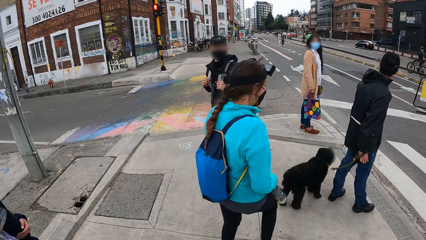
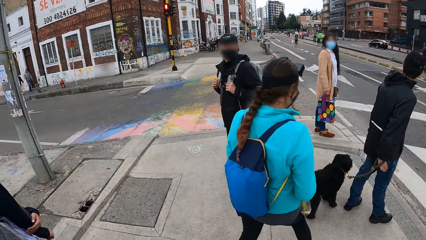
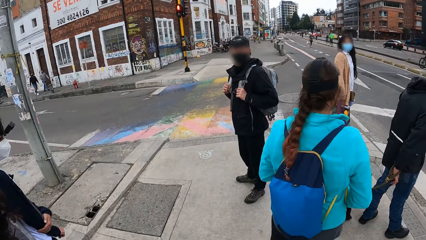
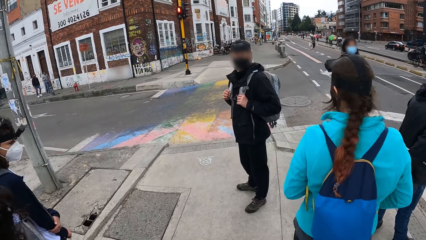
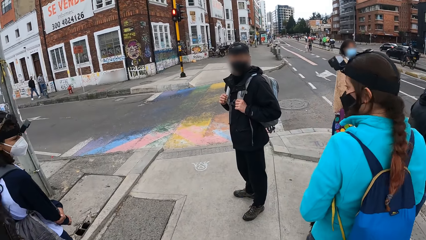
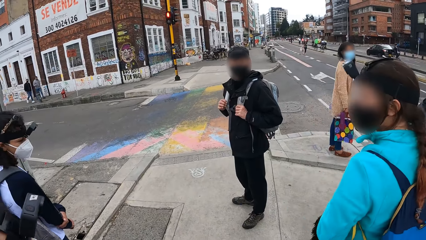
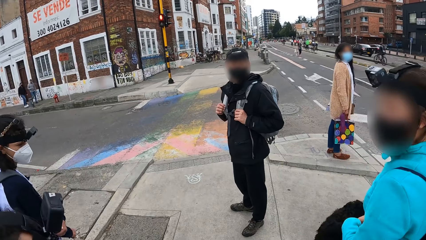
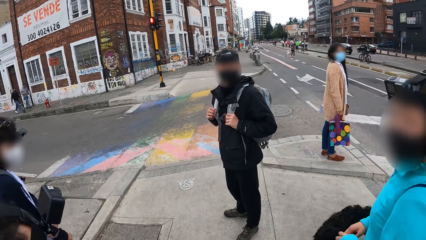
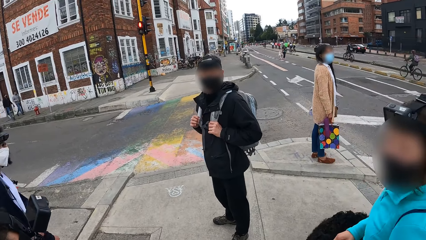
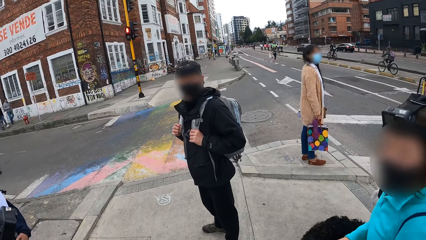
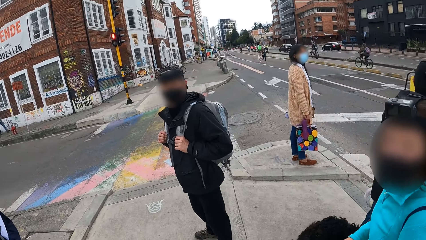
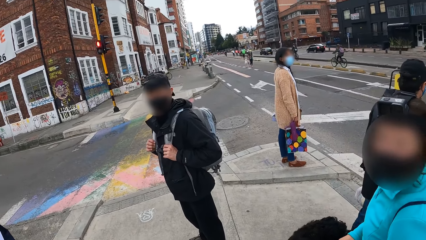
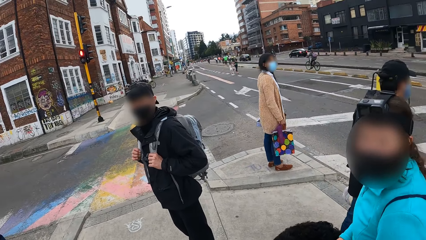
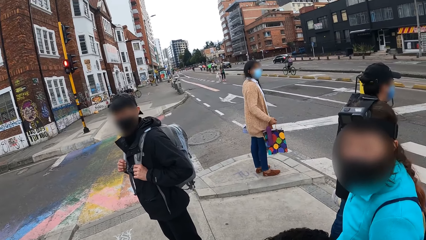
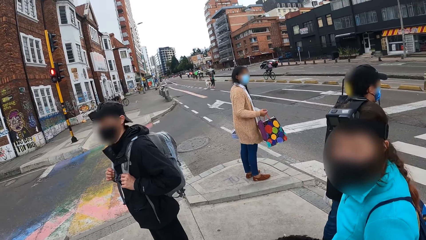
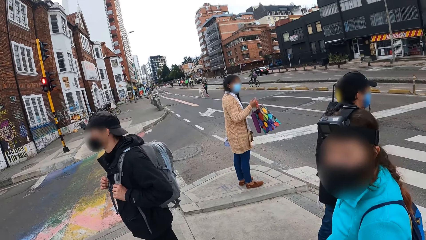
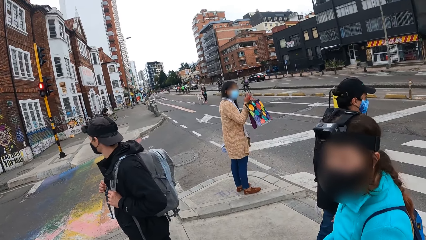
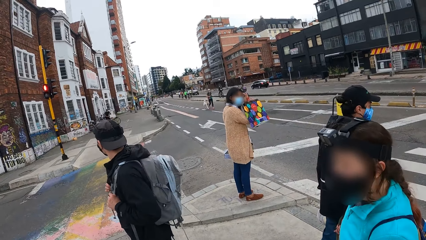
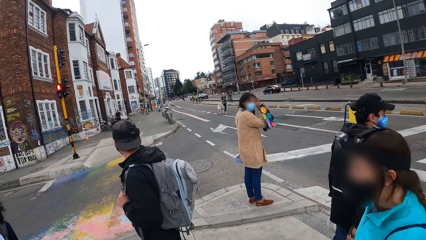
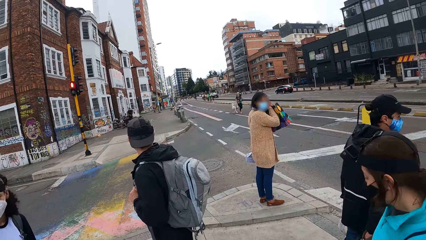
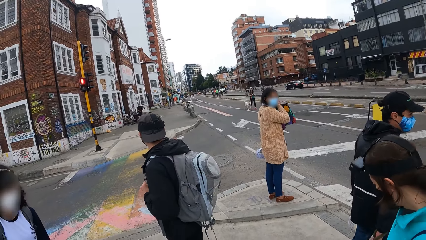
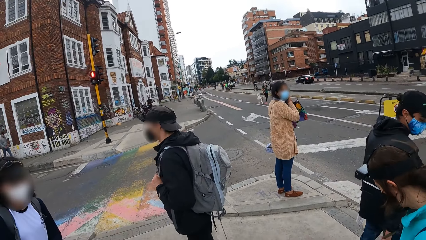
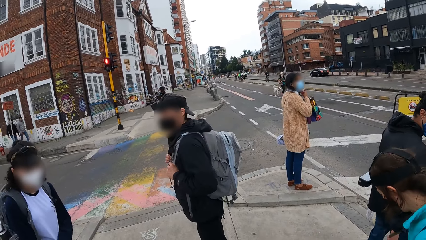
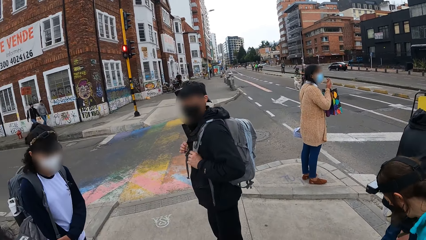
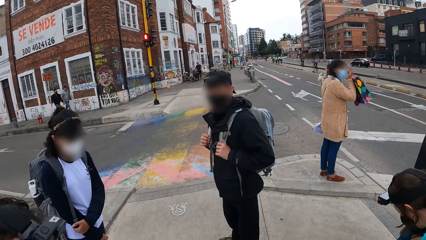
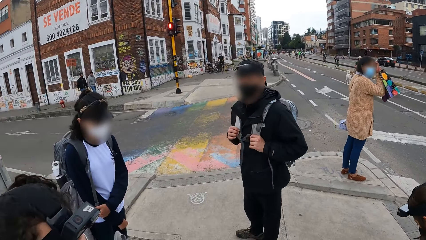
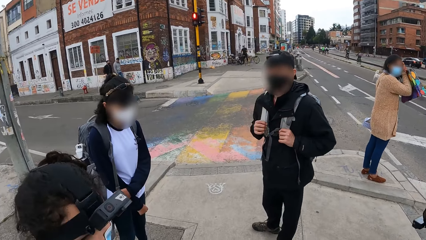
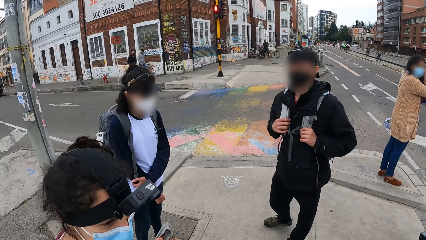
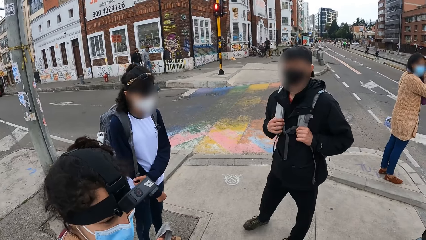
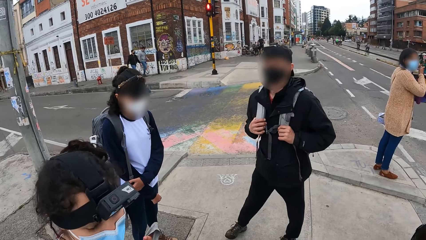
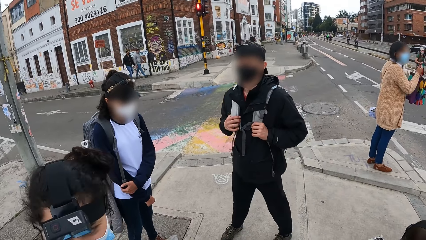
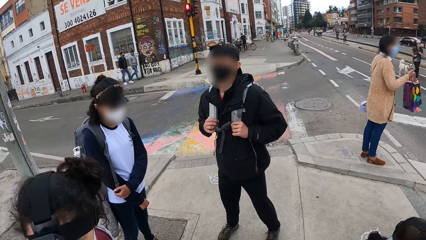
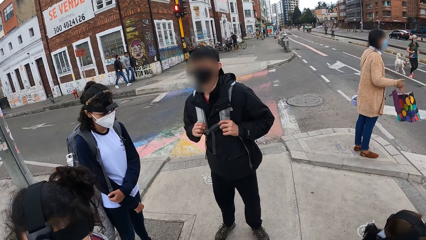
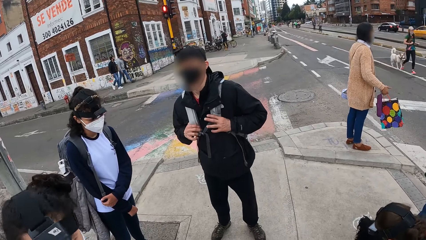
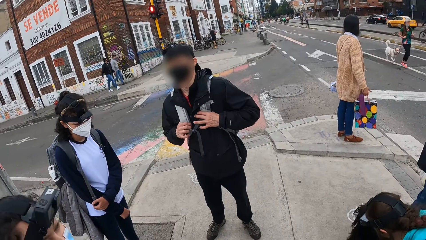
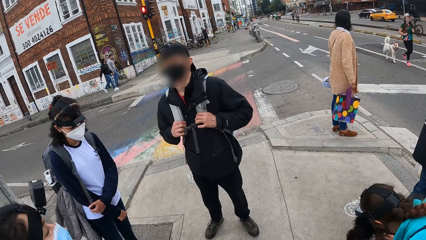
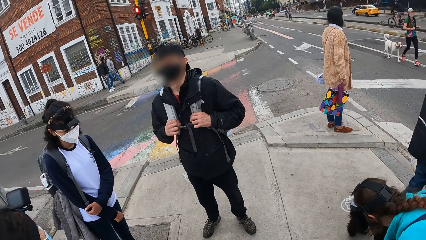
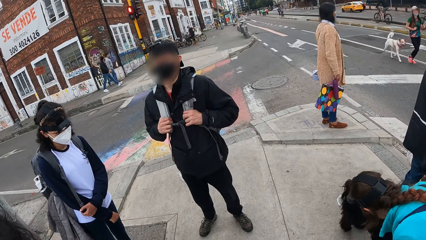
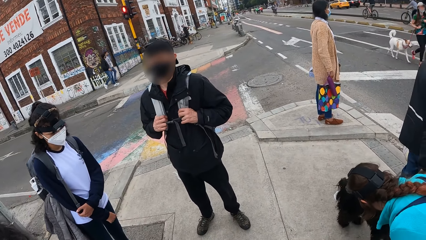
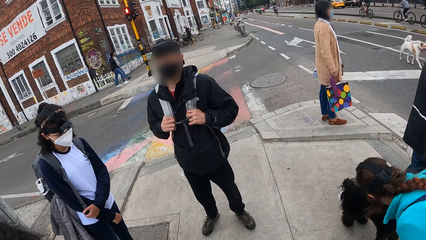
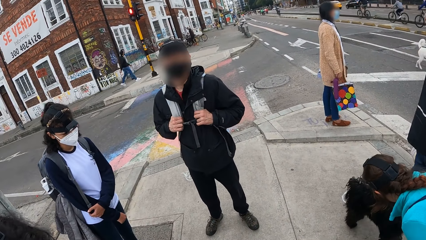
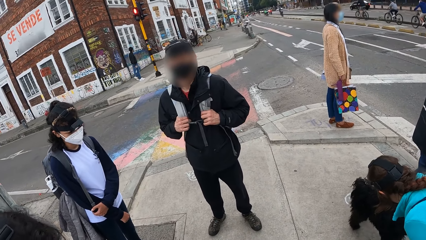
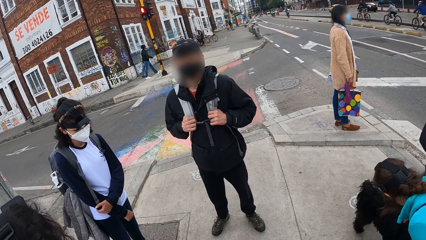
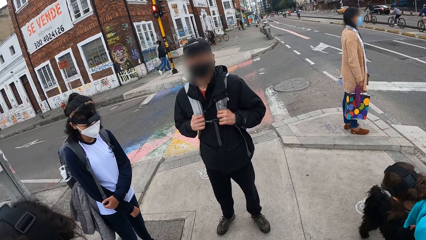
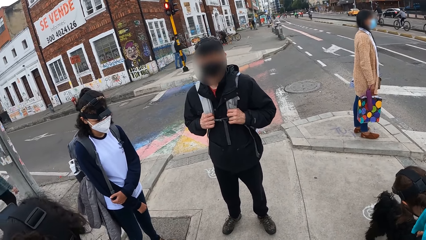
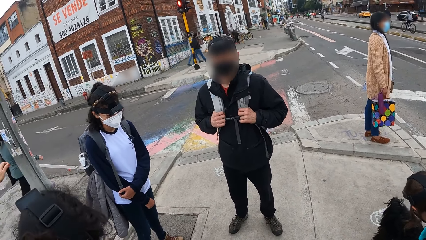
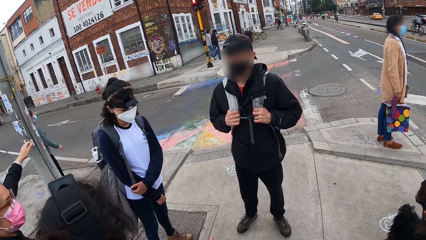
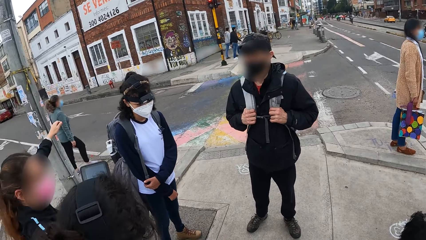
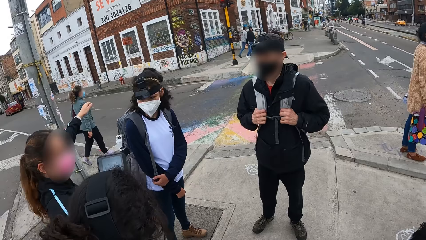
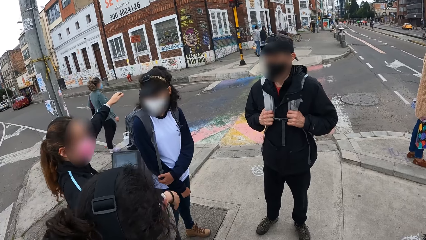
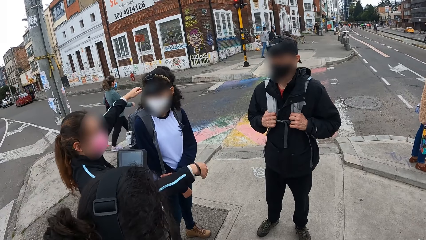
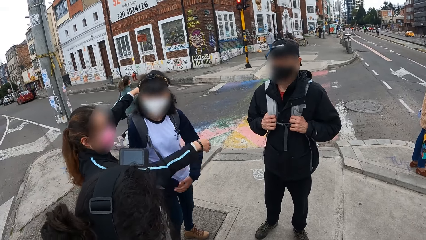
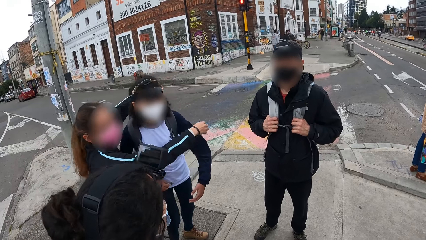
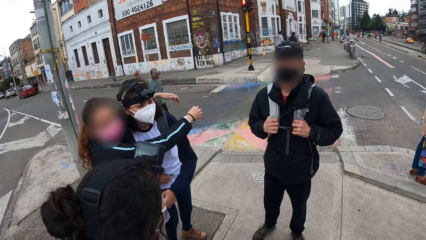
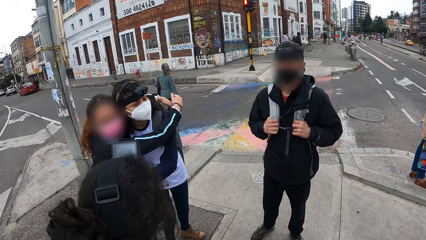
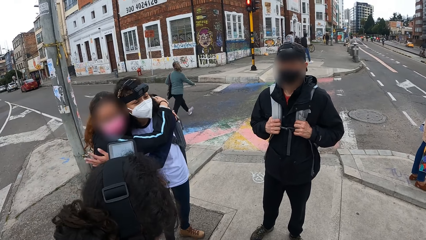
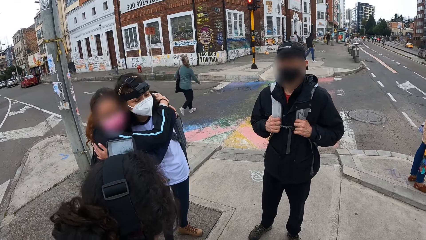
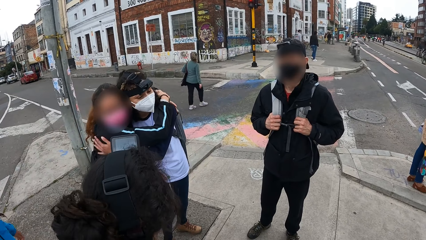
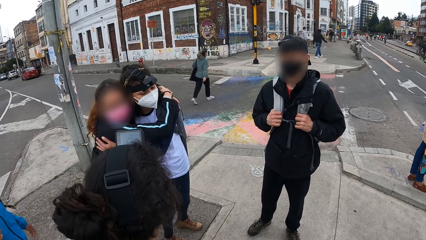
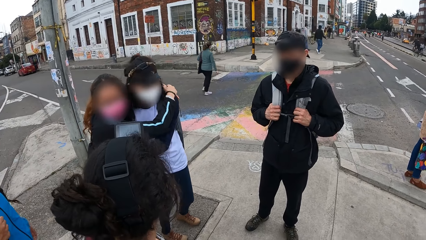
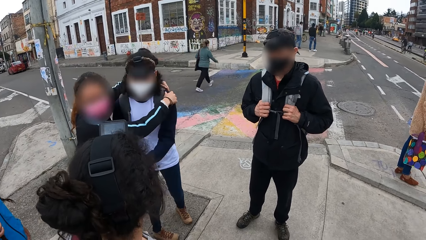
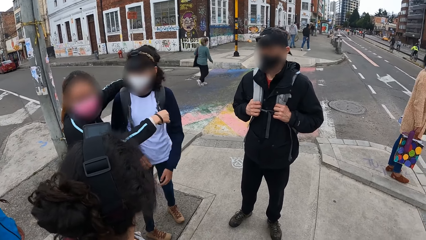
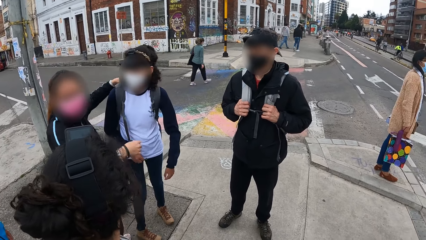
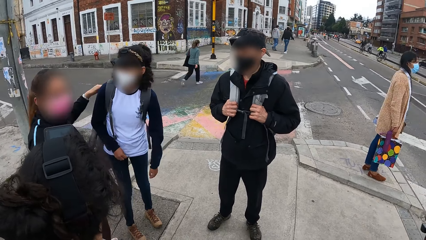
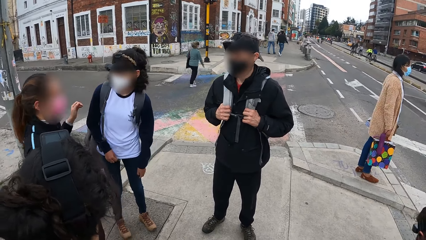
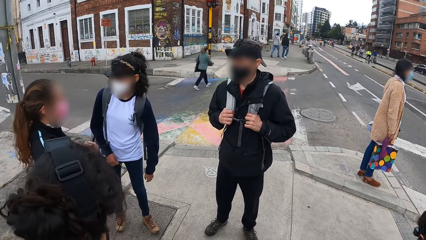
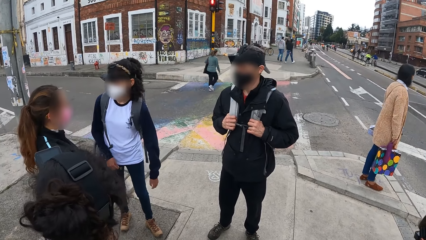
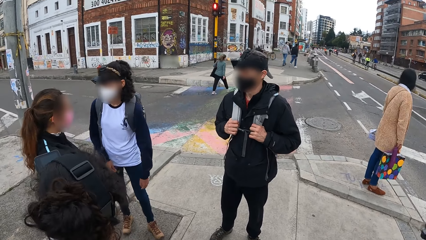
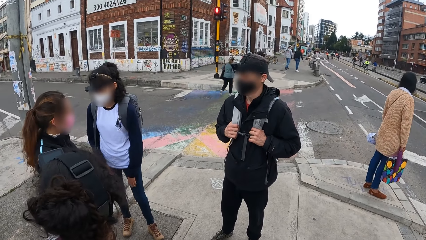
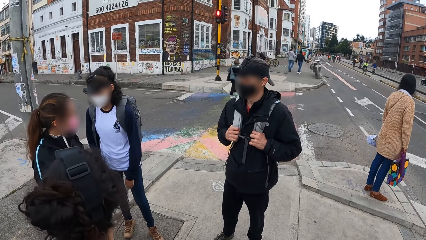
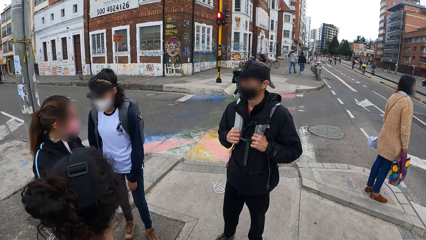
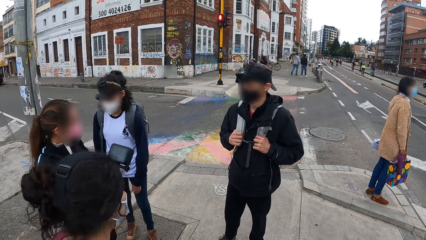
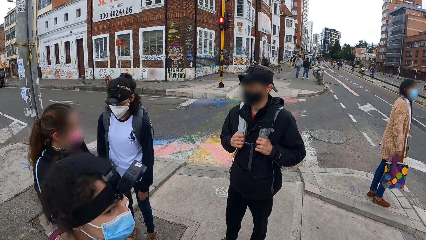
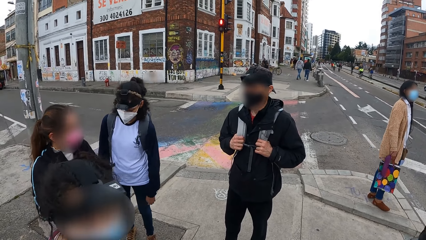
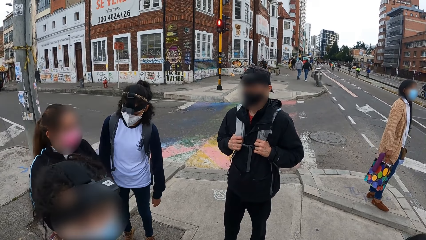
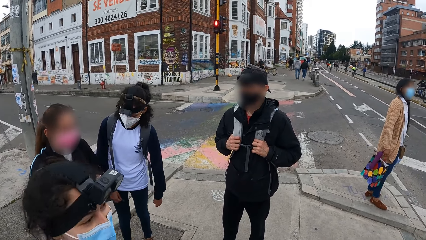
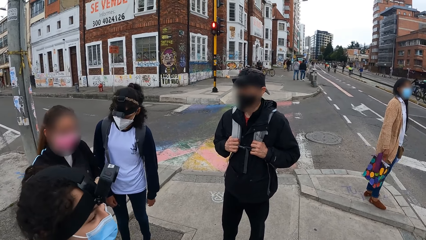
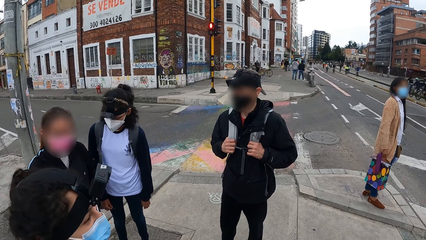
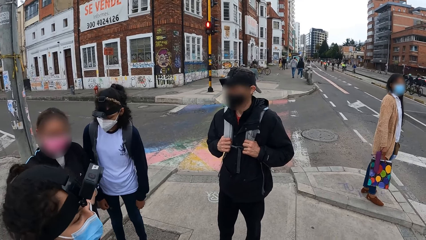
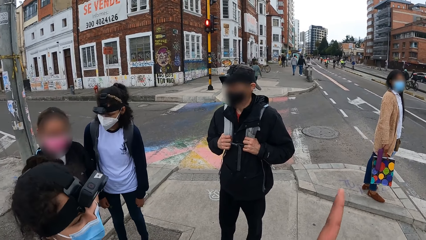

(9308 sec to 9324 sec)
The camera wearer interacts with the group of people. A woman hugs another woman.
